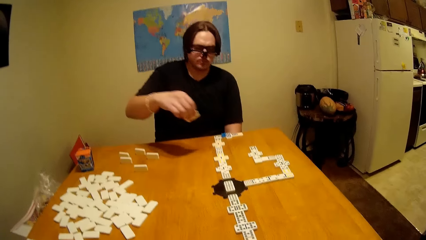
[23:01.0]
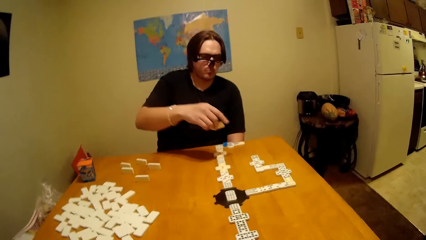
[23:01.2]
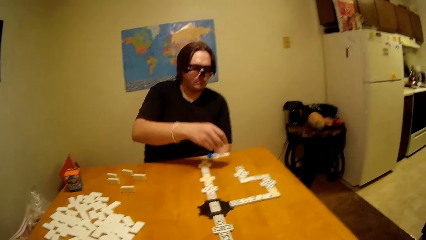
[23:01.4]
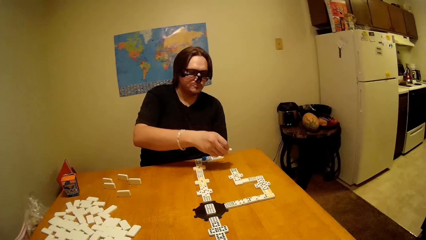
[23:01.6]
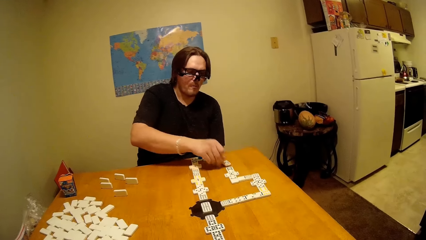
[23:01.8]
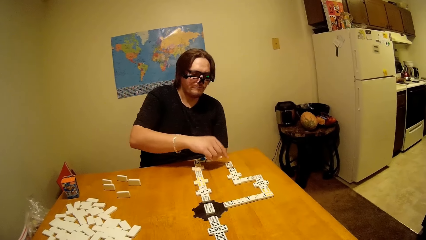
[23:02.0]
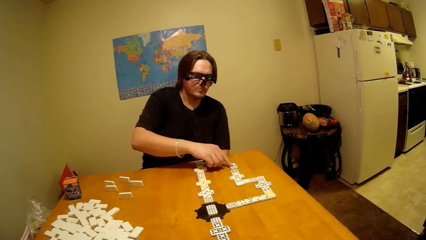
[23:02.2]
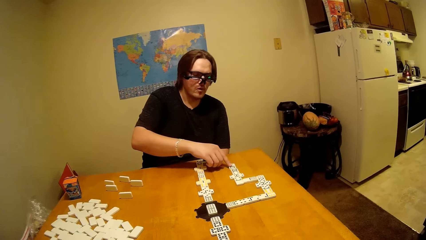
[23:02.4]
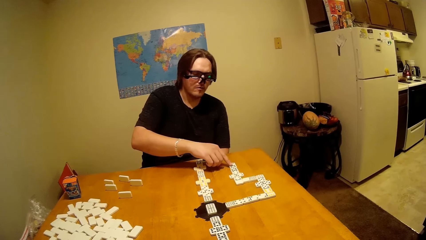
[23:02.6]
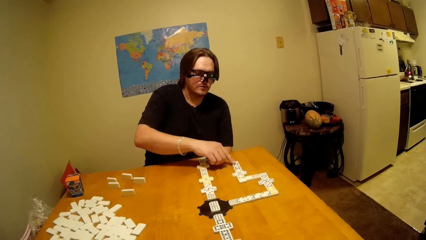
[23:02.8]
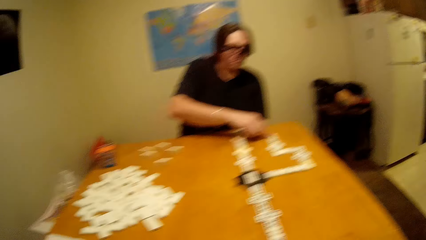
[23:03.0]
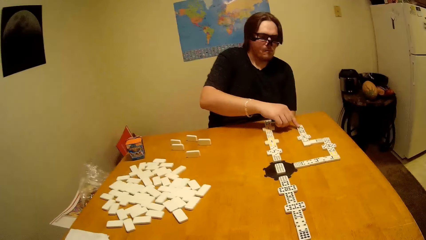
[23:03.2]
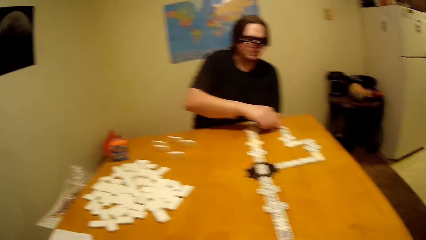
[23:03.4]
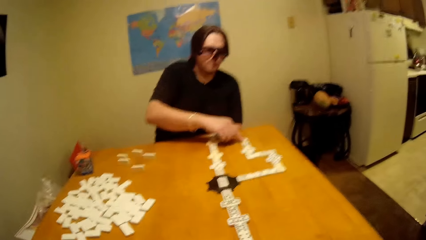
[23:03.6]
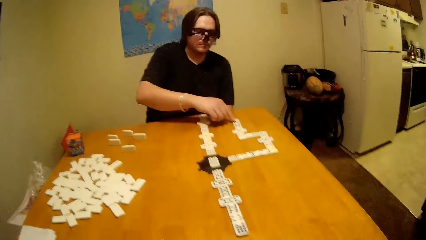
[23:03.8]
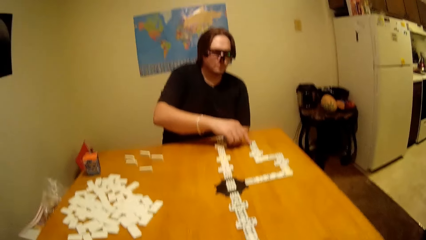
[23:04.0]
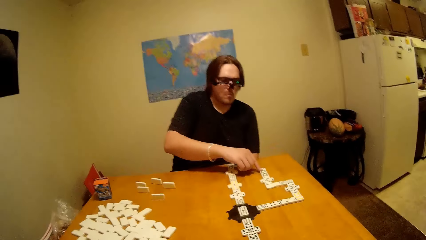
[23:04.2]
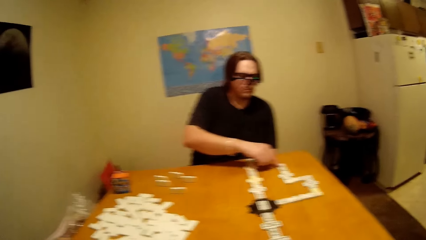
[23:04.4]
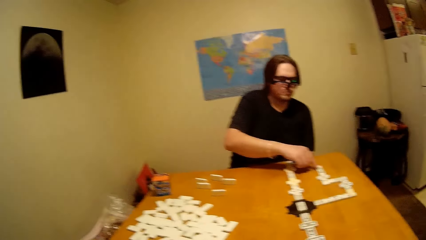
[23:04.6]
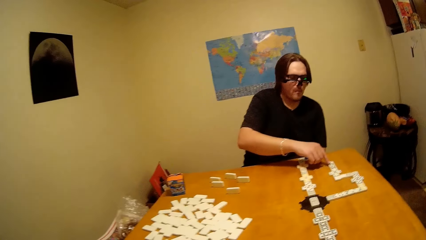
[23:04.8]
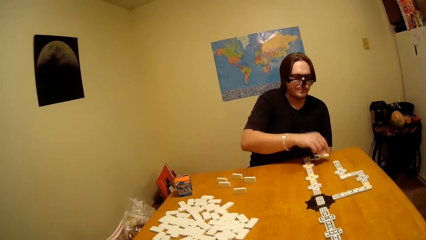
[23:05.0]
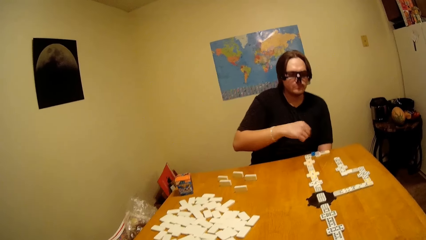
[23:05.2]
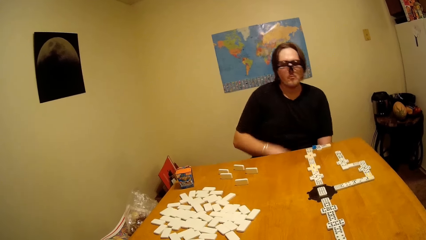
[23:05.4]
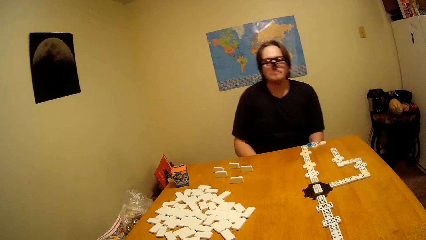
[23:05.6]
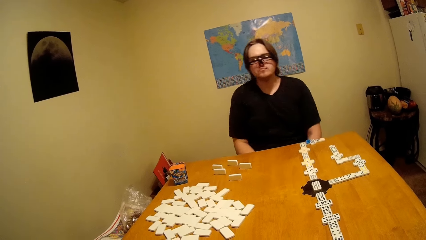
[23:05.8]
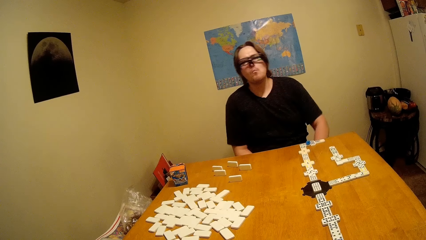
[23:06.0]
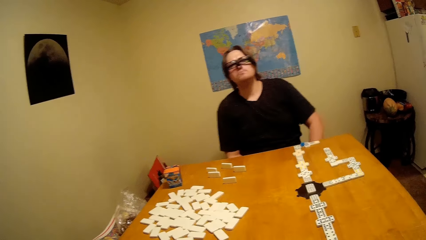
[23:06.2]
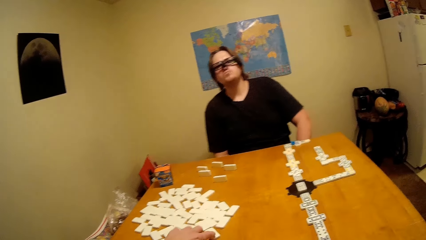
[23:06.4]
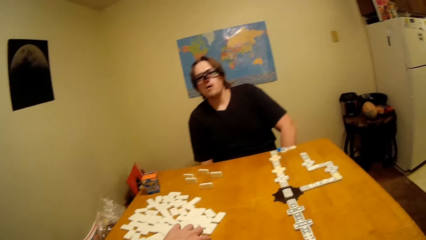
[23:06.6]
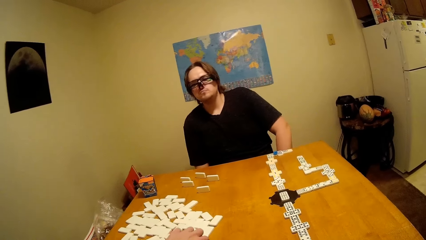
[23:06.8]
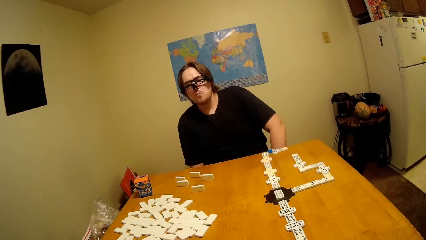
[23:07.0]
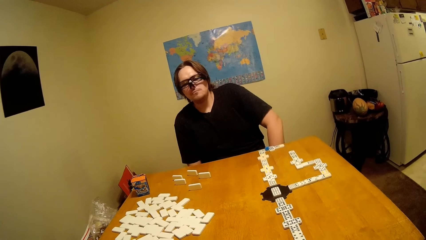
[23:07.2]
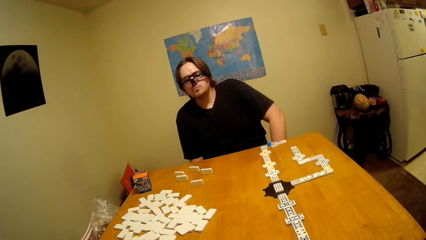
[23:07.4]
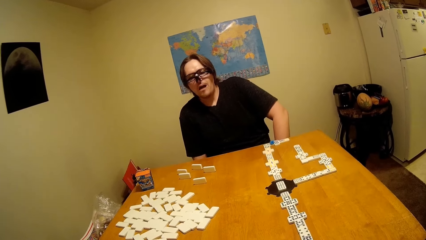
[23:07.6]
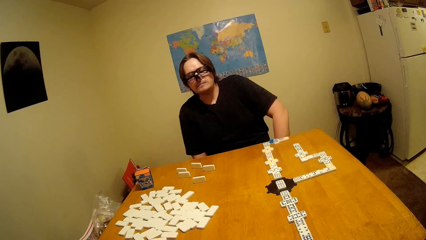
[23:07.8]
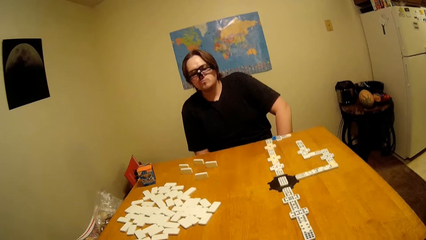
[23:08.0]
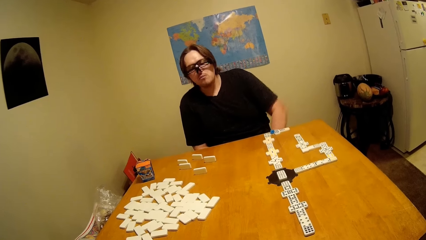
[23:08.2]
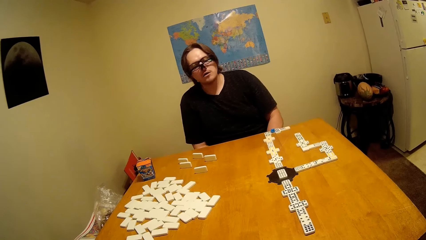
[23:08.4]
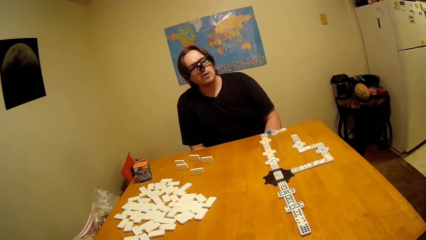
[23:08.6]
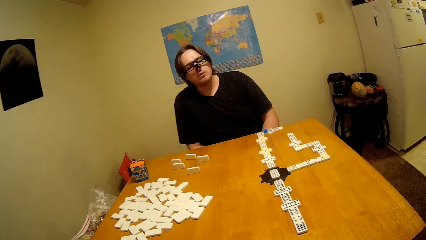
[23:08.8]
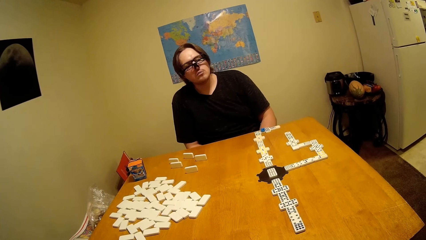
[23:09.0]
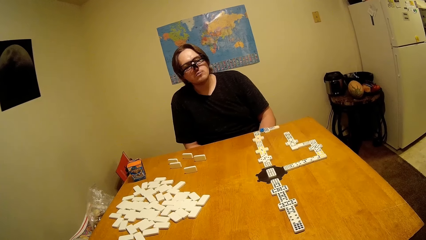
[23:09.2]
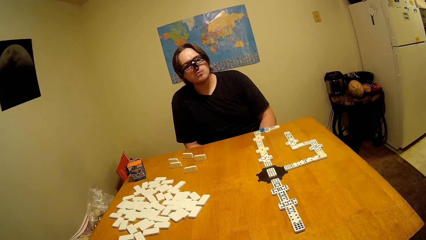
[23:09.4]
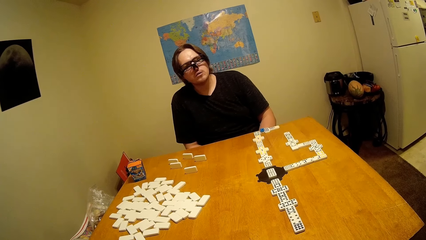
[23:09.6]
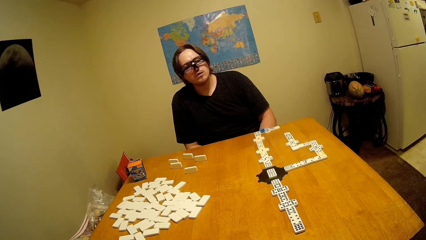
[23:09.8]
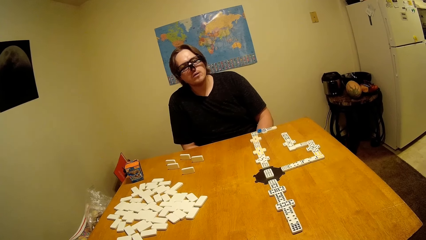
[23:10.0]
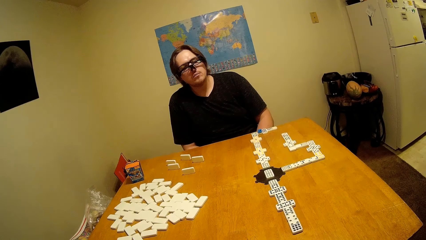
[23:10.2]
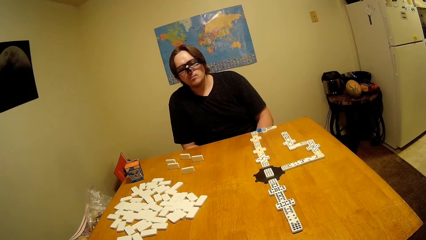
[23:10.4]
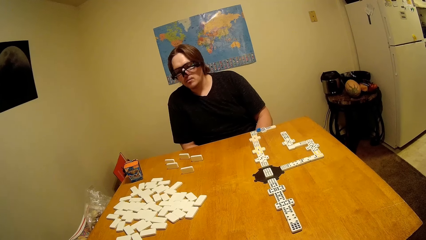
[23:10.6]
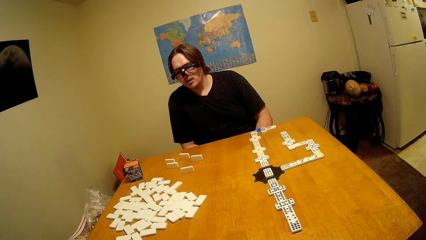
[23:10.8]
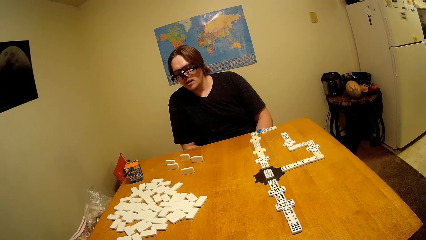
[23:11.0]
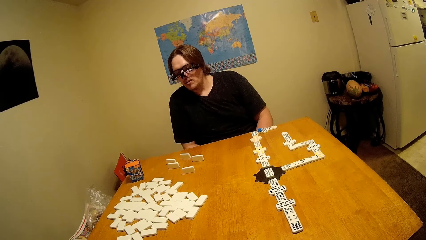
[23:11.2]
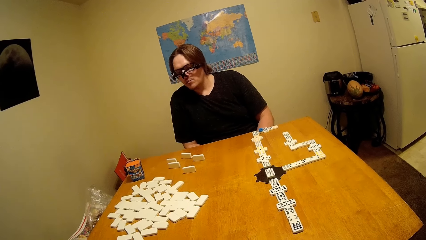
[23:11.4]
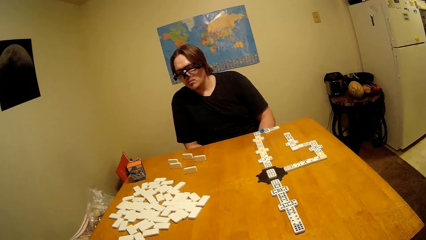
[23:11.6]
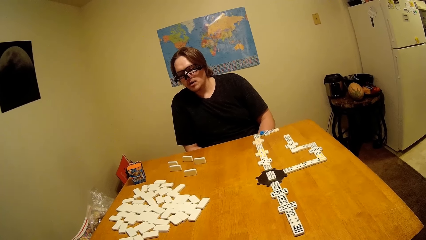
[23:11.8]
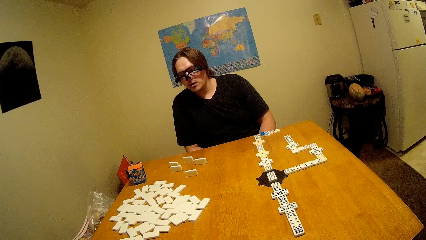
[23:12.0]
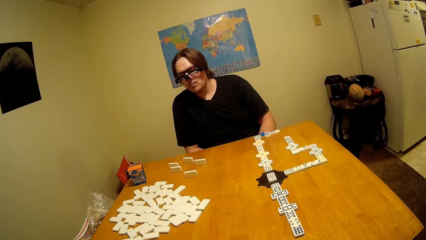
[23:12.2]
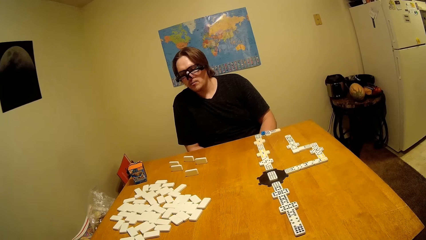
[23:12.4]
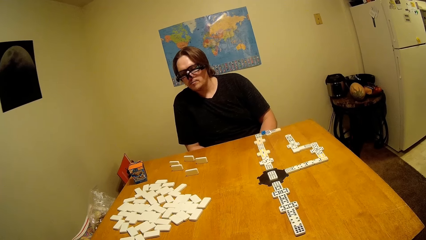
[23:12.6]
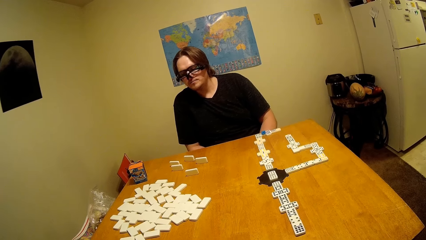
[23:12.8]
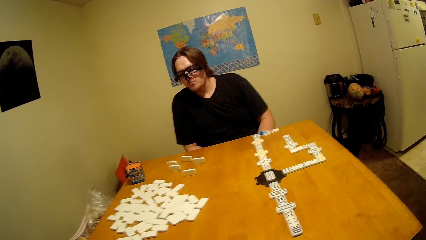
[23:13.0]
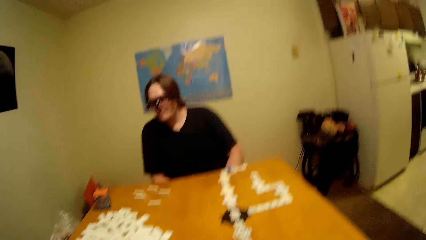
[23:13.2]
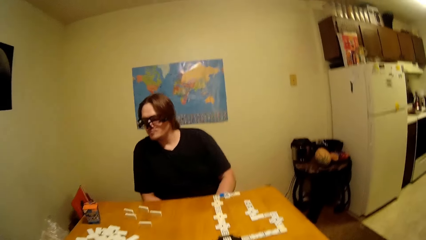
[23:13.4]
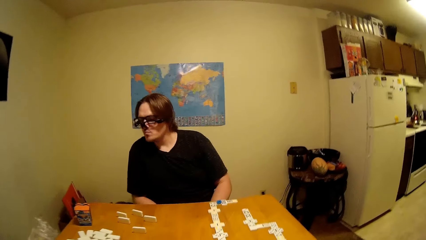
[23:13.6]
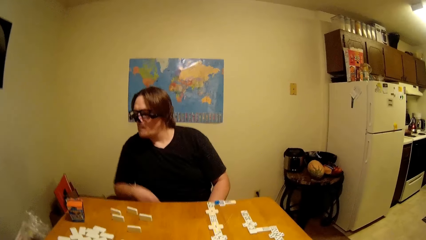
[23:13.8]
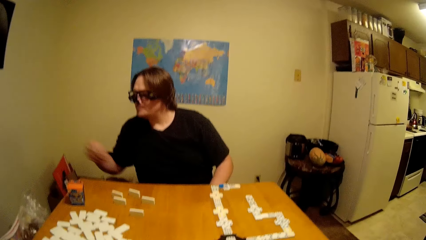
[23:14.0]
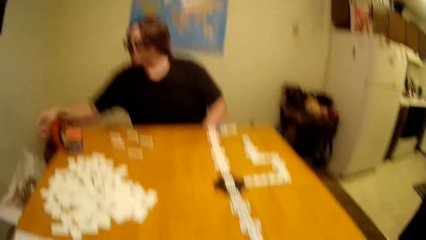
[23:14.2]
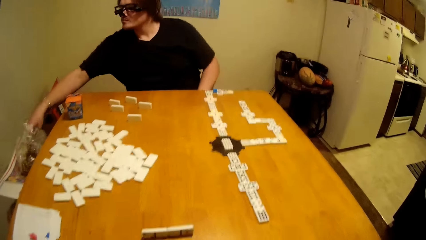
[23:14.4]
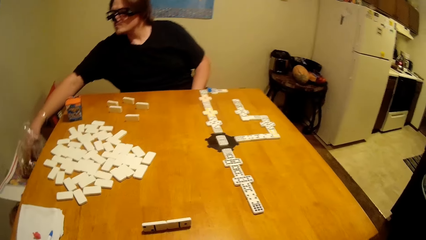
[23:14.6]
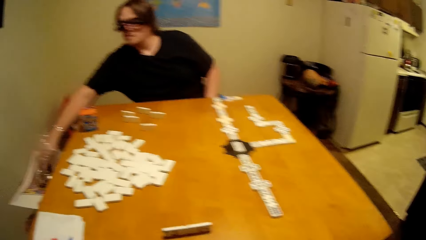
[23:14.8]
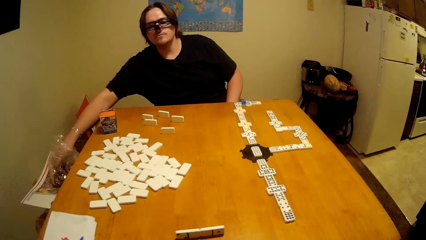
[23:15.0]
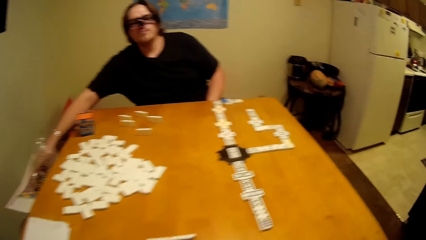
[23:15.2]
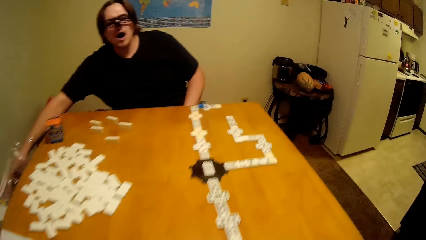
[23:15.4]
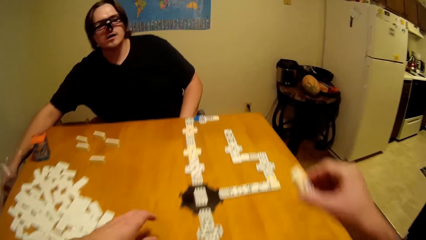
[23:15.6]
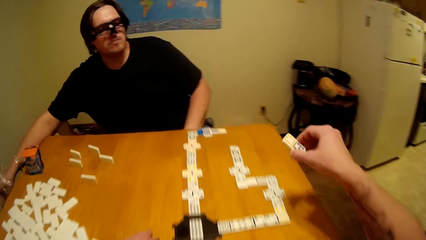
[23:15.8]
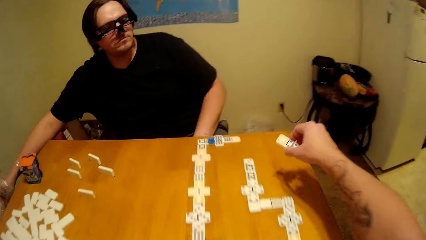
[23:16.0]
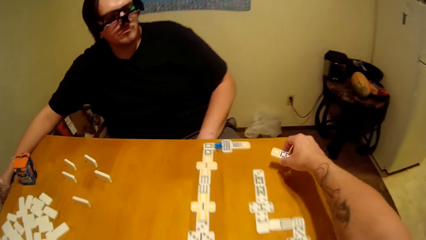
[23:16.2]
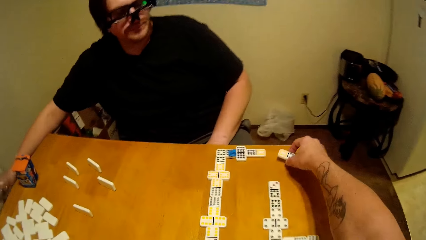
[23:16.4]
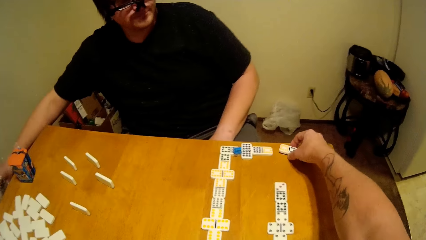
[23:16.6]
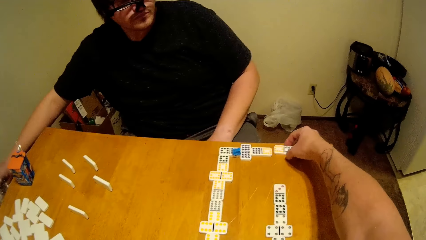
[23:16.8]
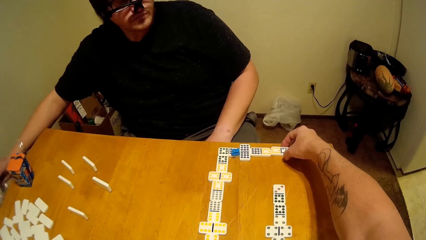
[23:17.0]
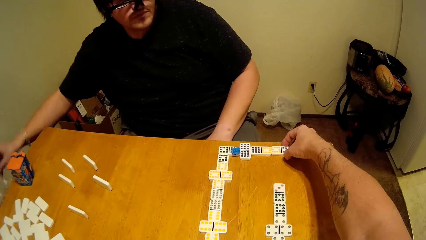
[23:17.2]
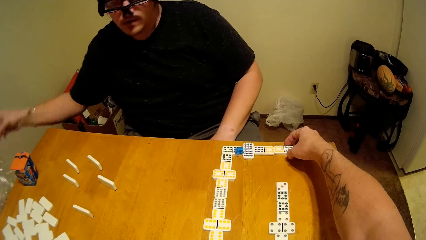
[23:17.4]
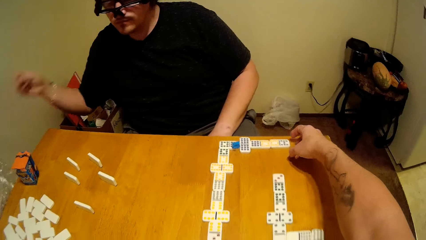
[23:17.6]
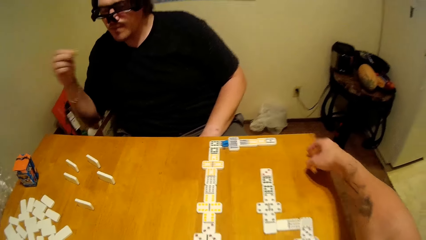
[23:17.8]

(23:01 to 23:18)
A man picks a domino or block. The man arranges the block. The camera wearer arranges a domino on the table. The man picks a cookie from the paper. The camera wearer arranges a domino on the table.
